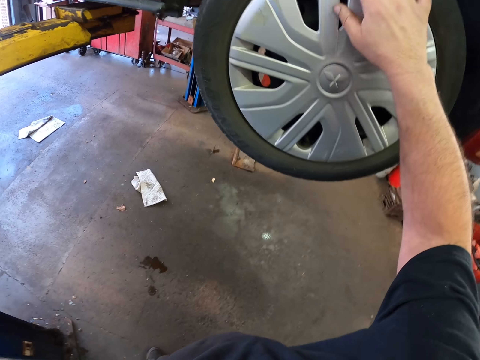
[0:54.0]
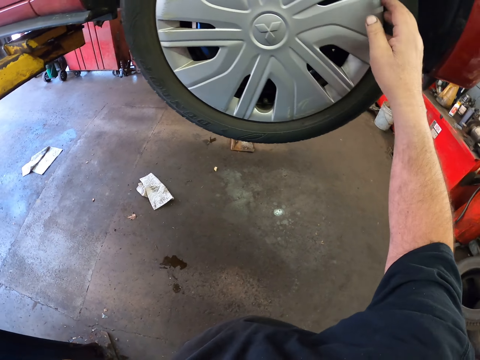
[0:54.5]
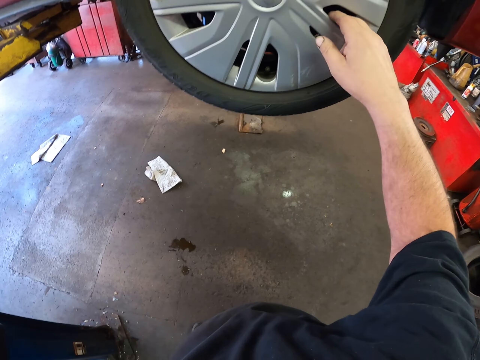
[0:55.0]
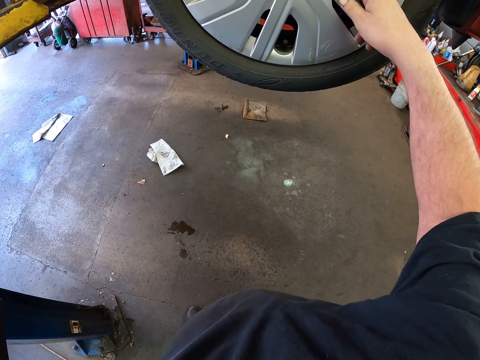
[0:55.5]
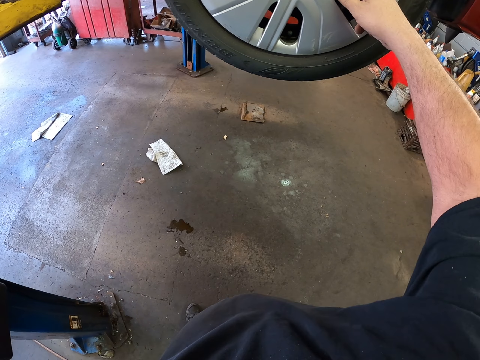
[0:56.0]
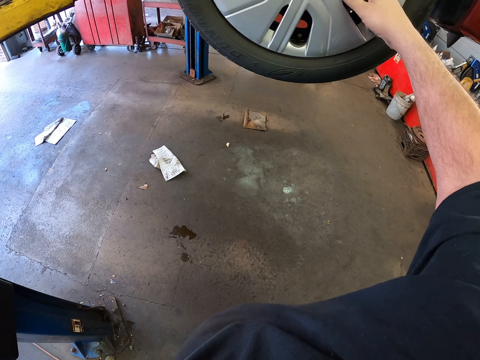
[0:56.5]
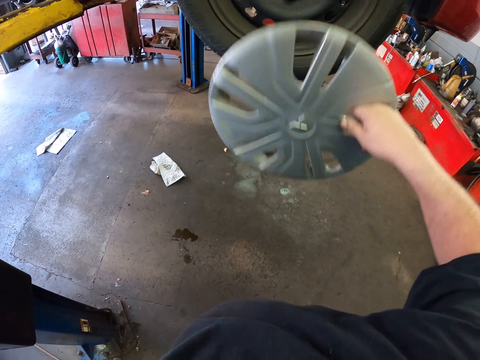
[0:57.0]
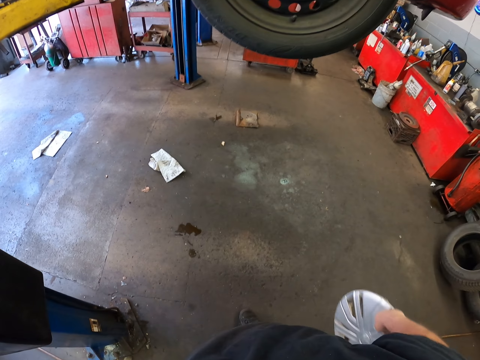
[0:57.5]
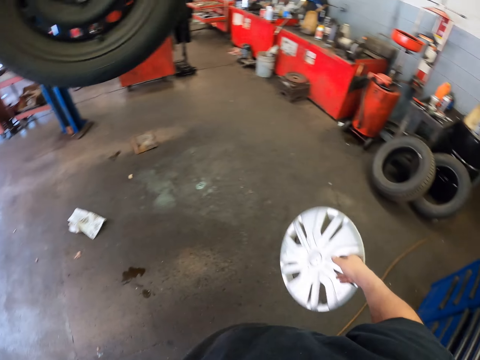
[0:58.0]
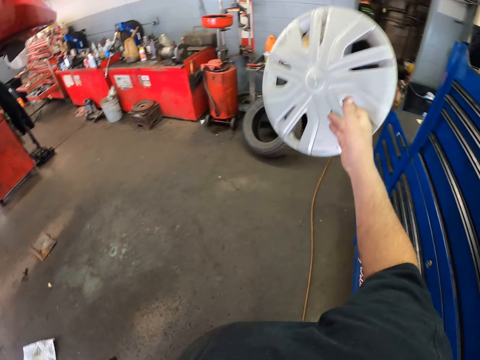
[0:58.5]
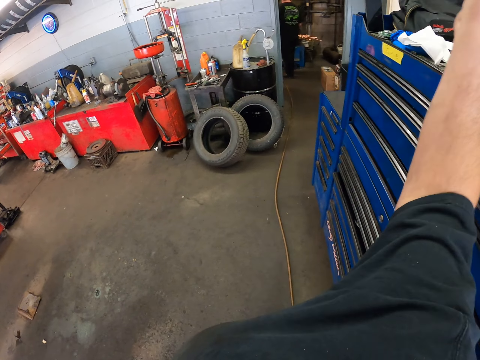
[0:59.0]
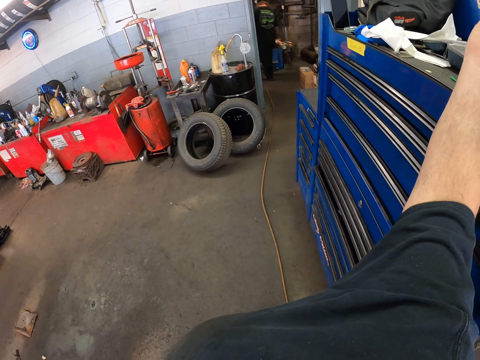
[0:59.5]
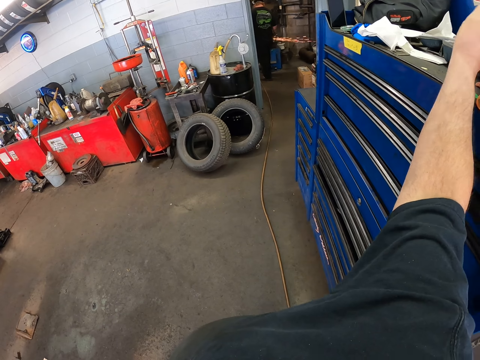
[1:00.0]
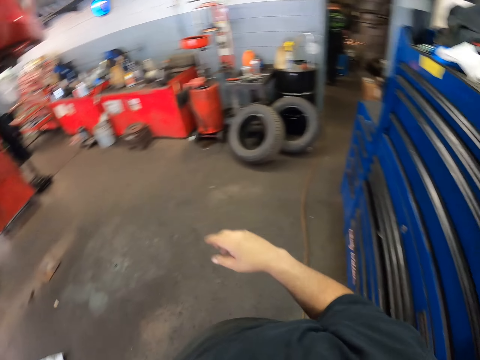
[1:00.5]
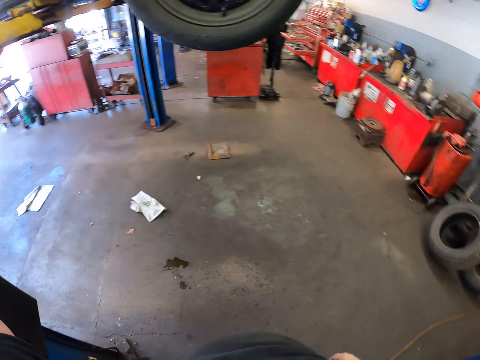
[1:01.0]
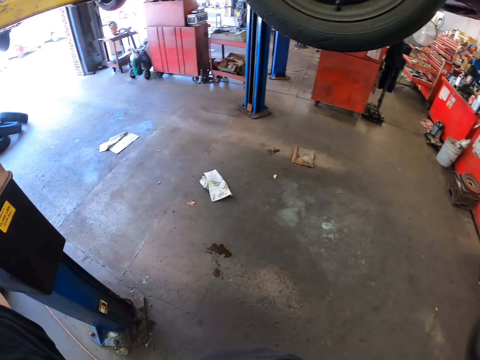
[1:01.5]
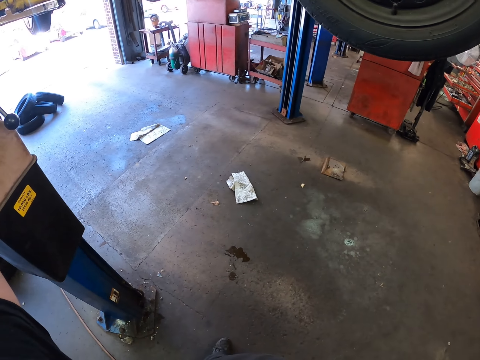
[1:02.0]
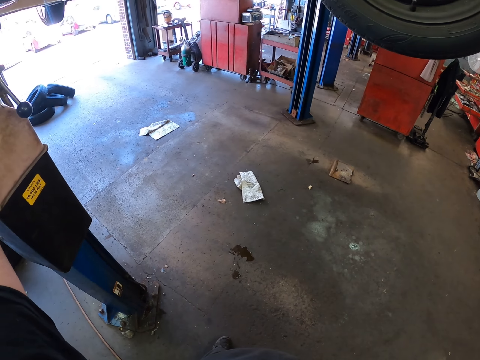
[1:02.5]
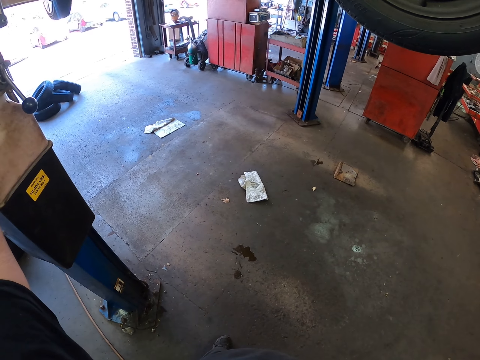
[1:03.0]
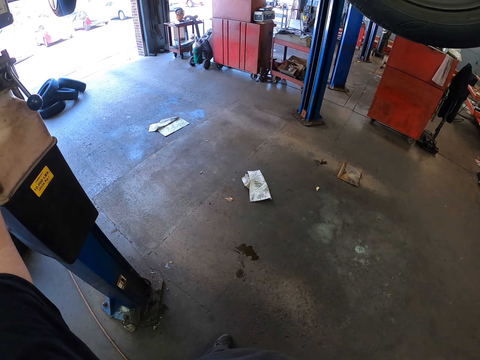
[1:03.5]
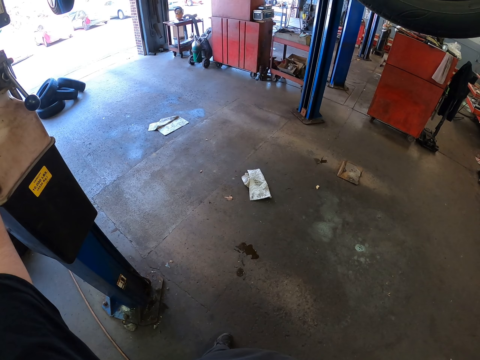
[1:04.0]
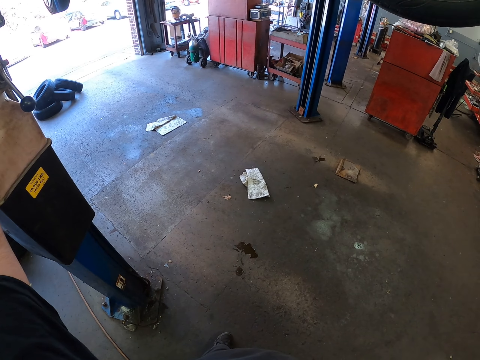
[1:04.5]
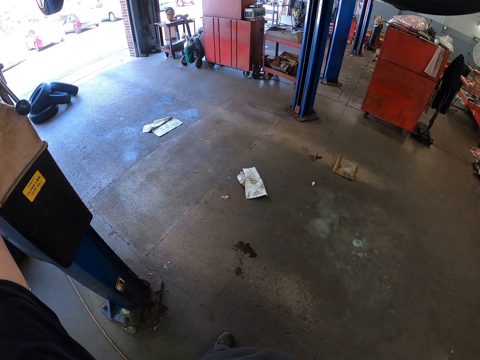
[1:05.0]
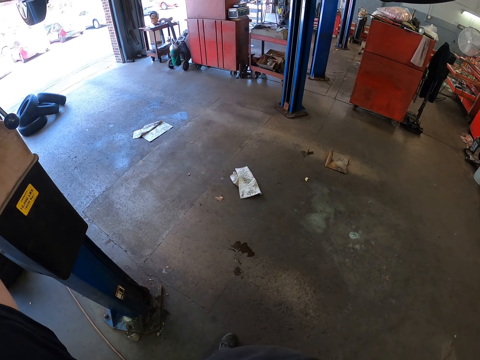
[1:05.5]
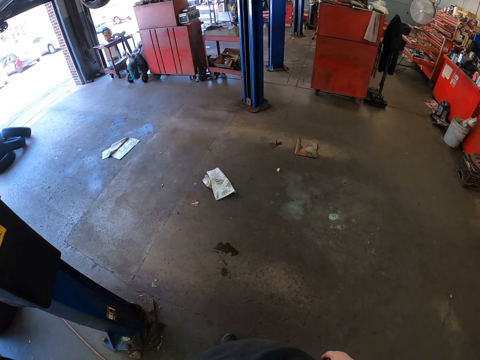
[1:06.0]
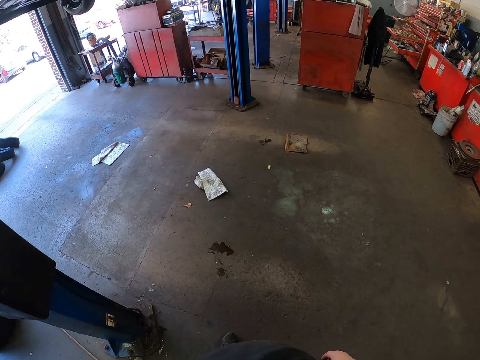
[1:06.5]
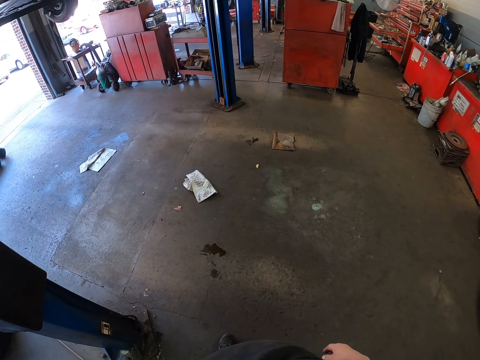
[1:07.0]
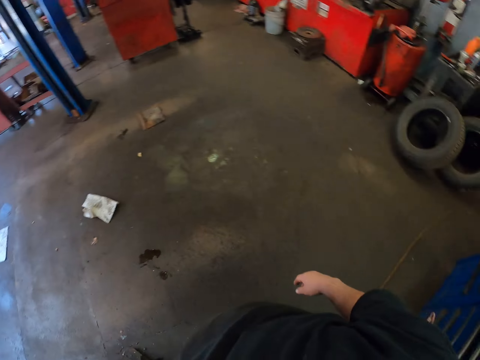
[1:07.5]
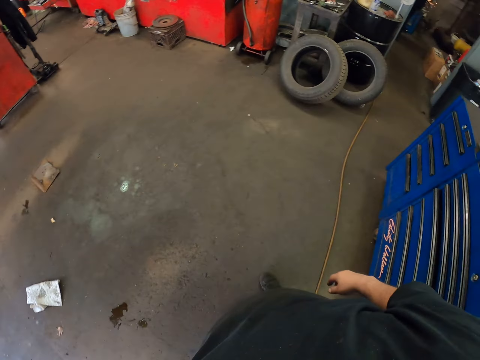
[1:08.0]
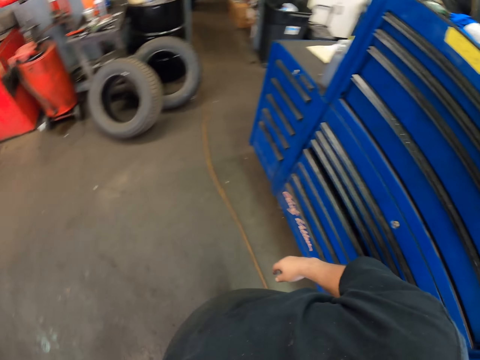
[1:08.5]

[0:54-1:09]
The camera wearer removes the wheel cover. They put the wheel cover on the stand. They look around. They do something.

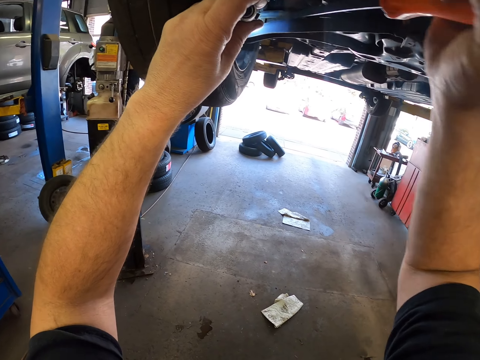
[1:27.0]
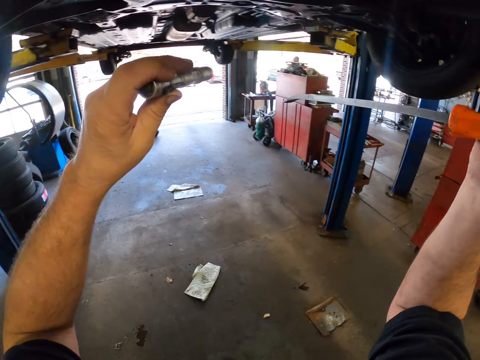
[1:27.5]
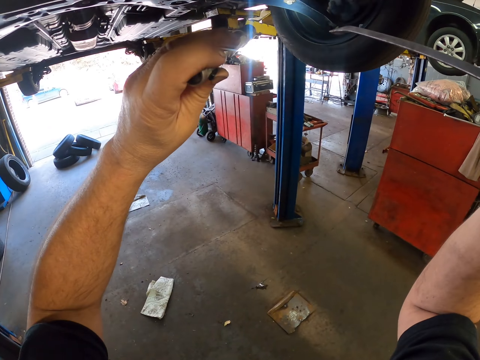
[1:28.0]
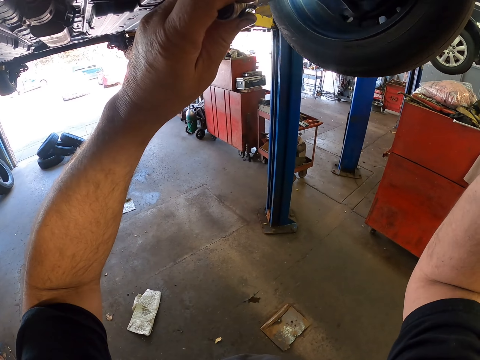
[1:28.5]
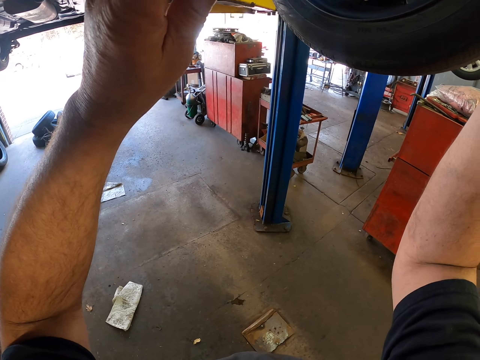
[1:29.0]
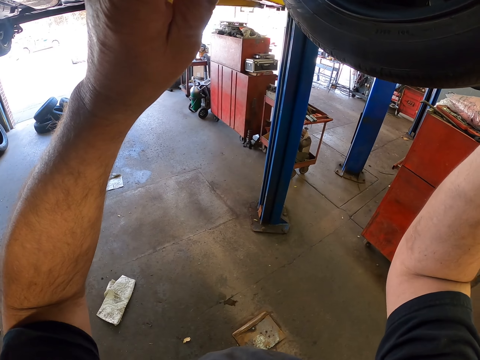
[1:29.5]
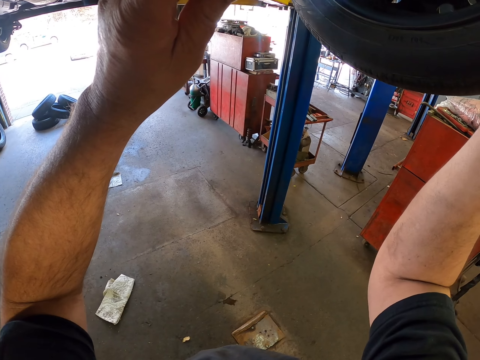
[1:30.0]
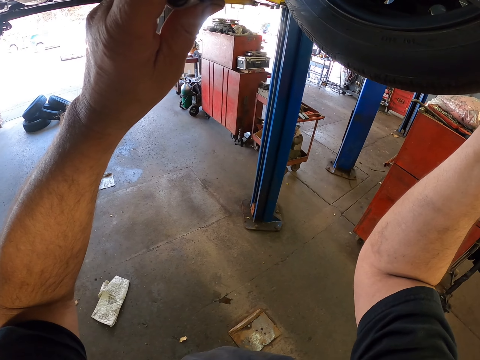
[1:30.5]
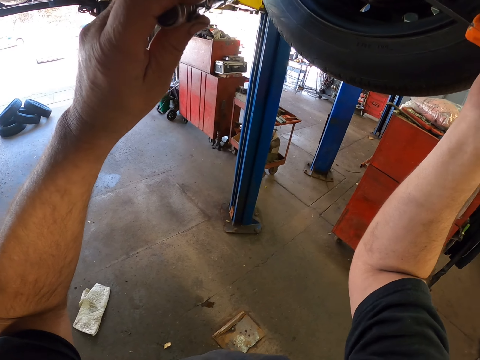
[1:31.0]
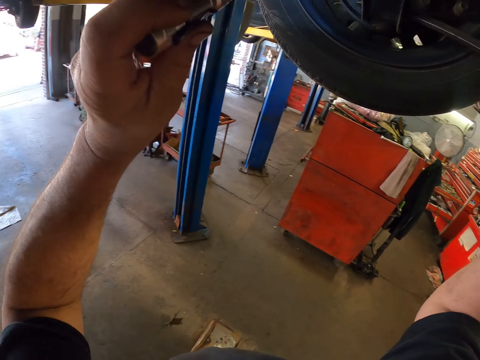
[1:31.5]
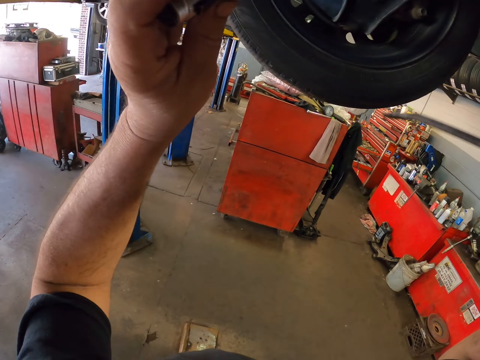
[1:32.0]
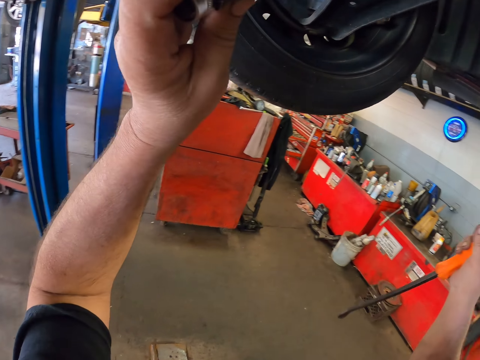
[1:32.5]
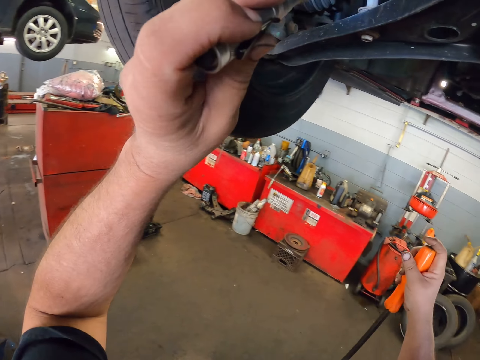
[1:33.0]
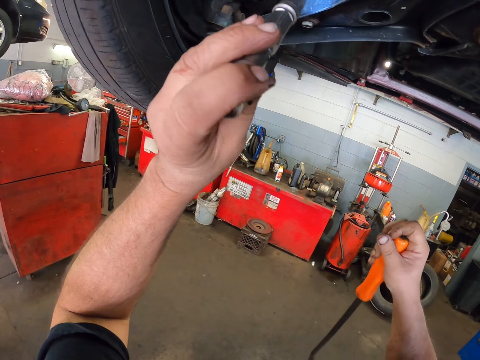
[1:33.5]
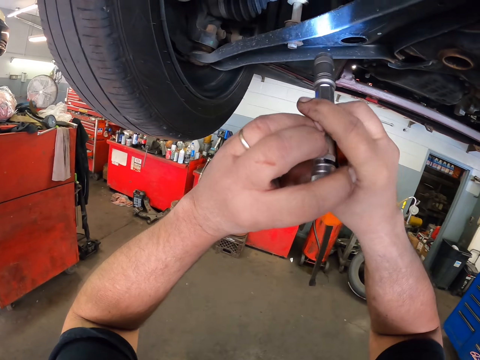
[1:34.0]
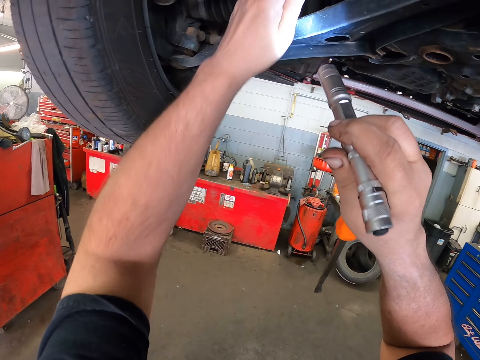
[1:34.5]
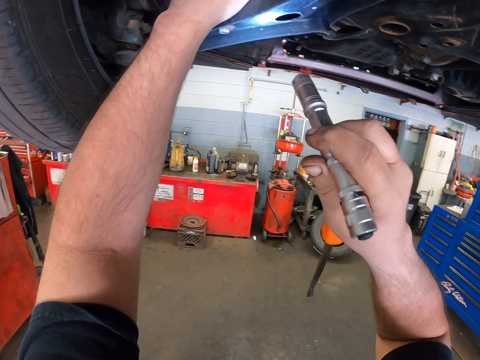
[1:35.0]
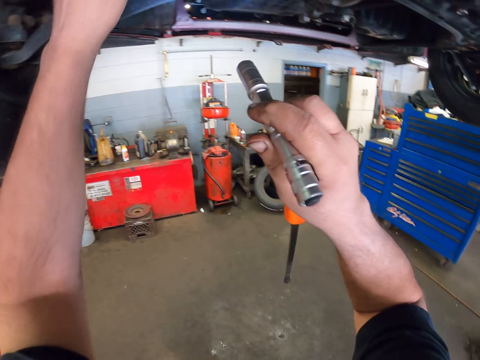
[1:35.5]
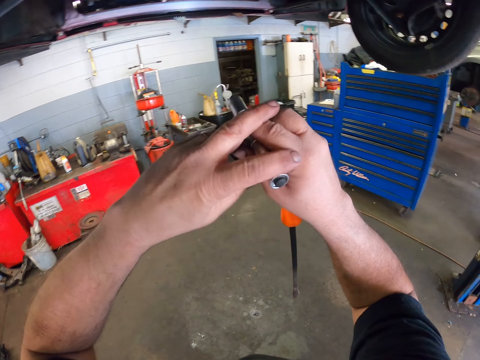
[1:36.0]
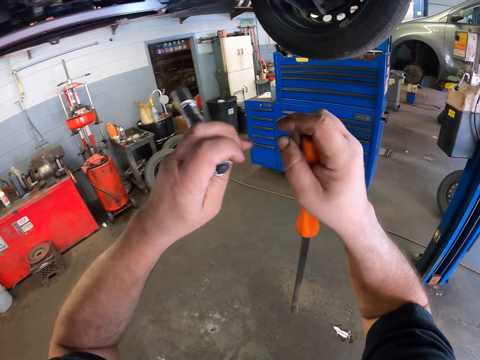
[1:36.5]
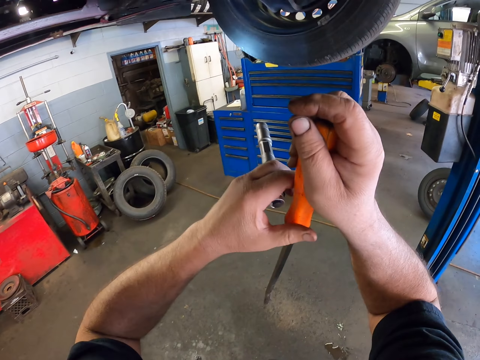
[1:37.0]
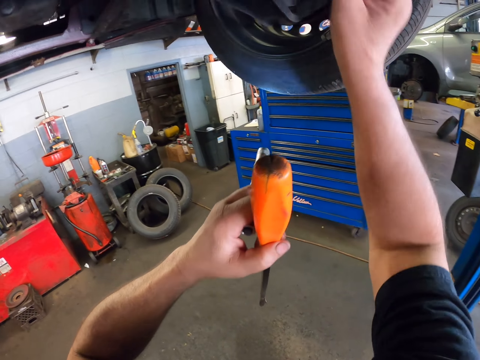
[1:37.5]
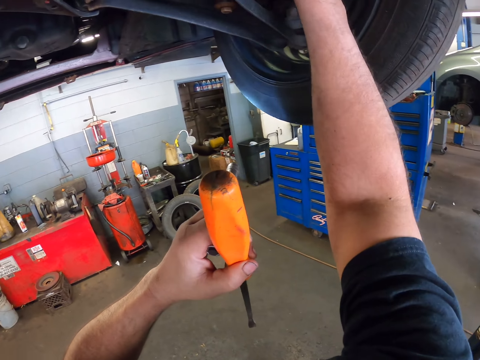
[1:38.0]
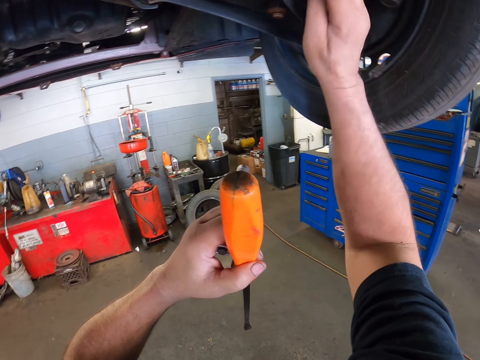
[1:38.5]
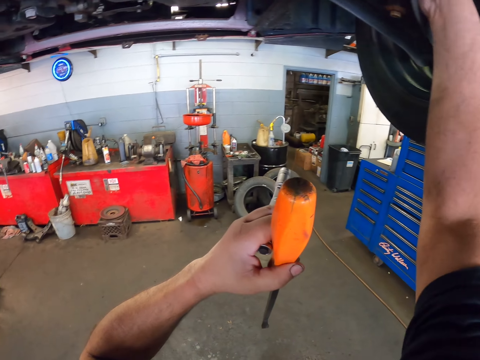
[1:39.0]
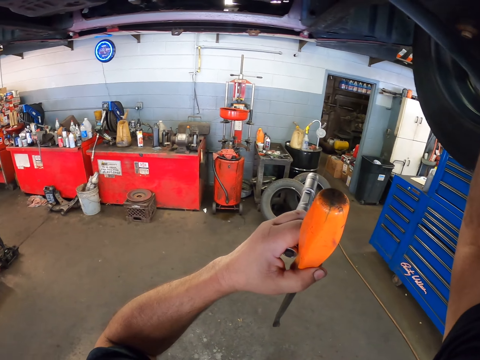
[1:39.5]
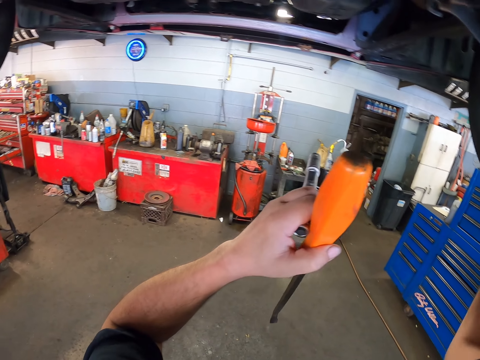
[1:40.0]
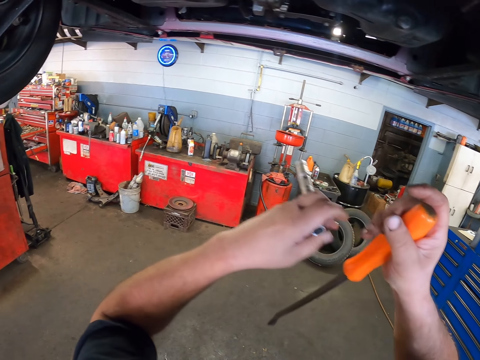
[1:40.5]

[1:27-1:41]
The camera wearer lights up the wheel with the spotlight. They touch the wheel. They light up the wheel with the spotlight. They touch the wheel. They touch the wires.
